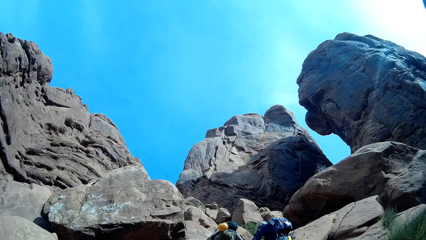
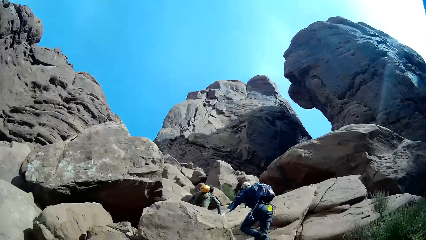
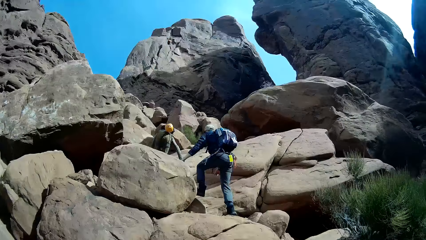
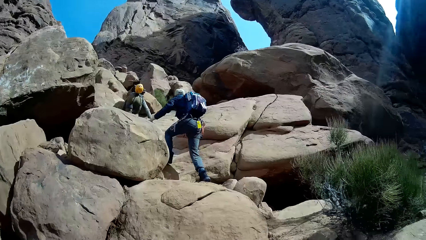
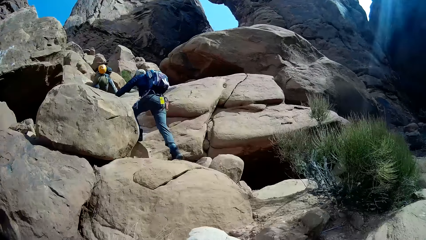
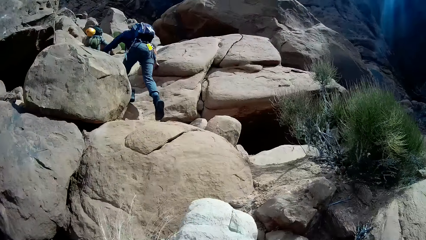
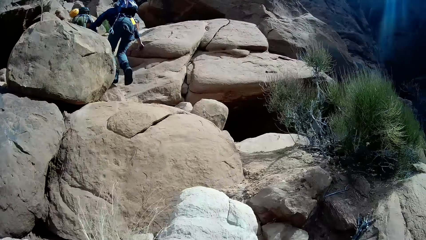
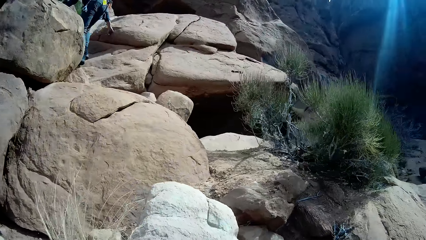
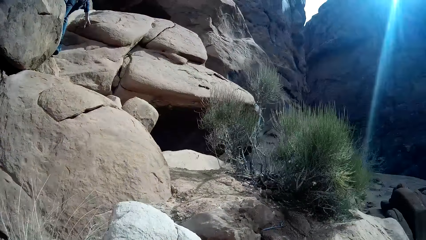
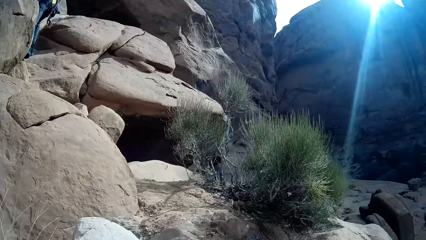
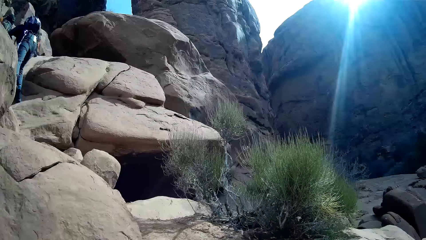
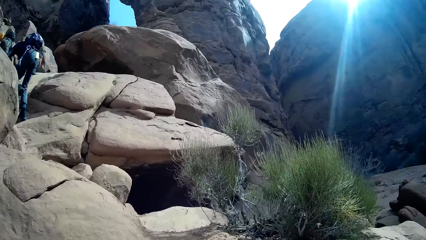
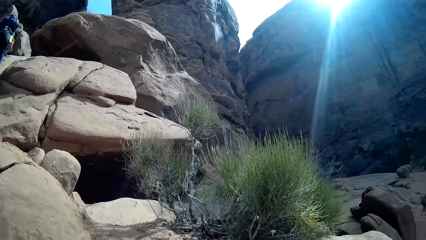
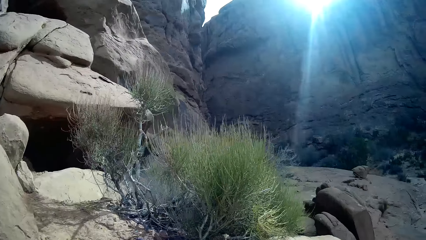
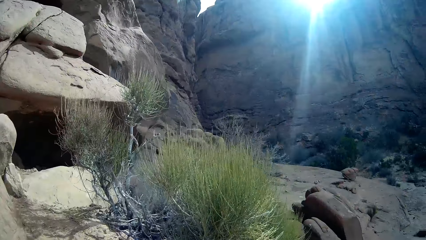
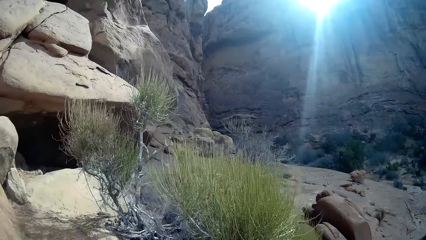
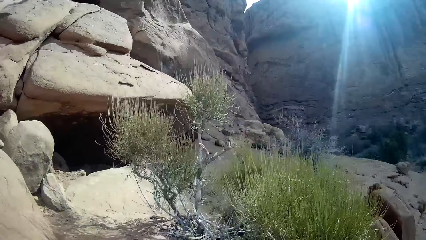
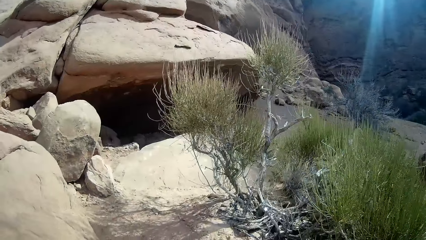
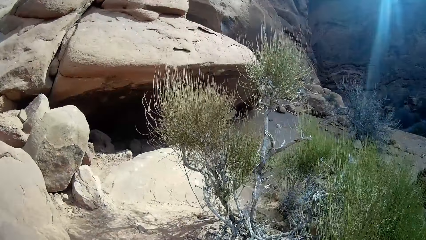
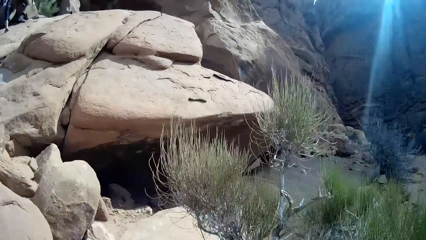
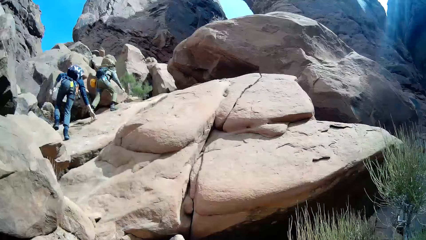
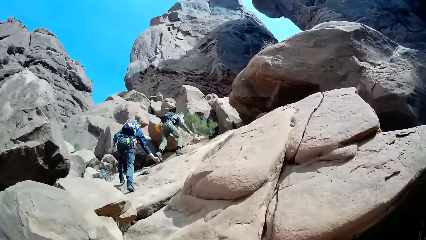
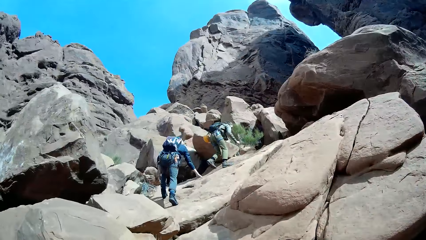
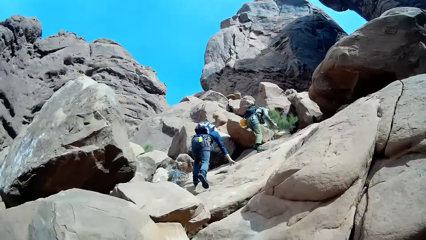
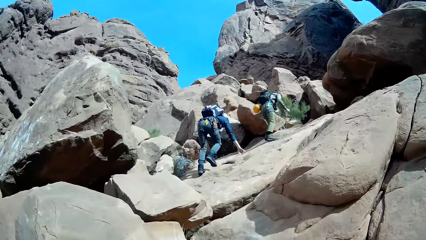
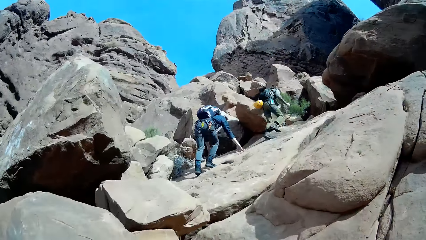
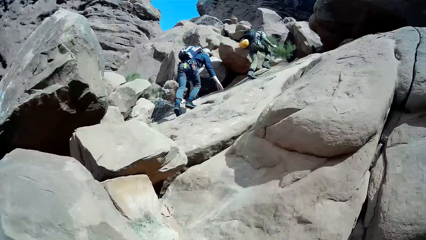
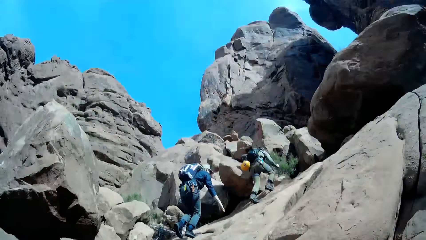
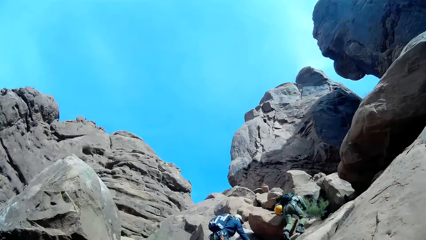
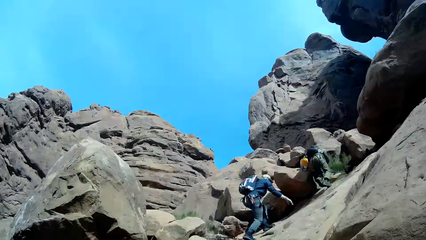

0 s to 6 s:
The camera wearer climbs the mountain with a man and another man. They walk on the rocks.

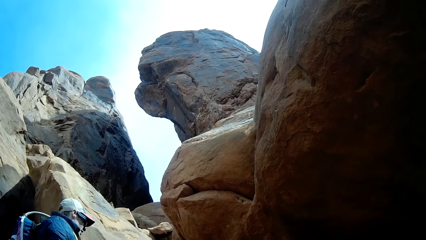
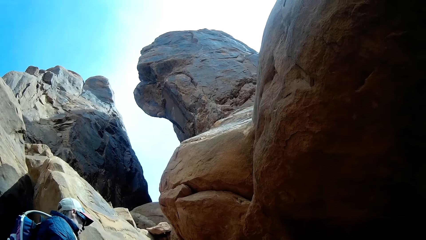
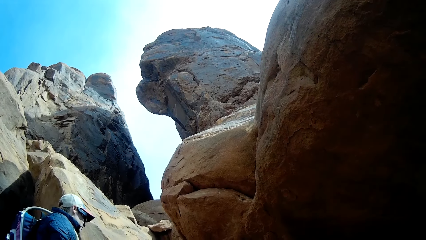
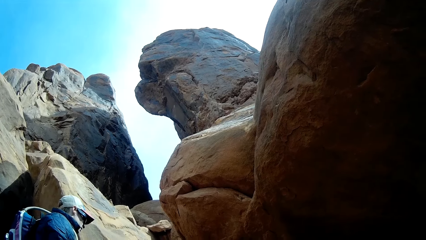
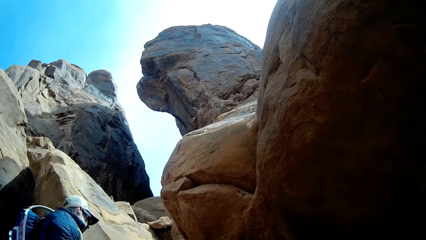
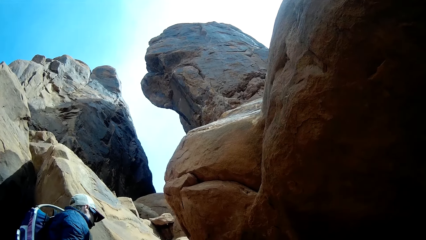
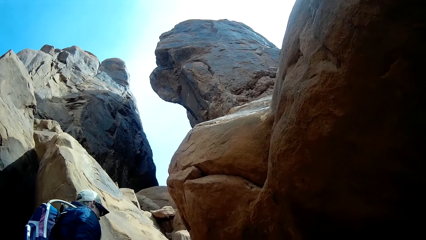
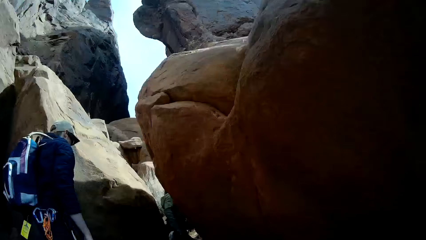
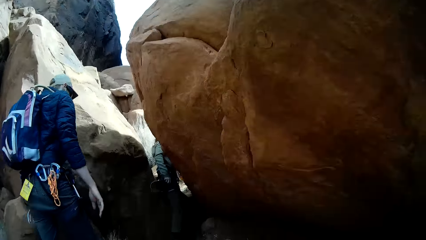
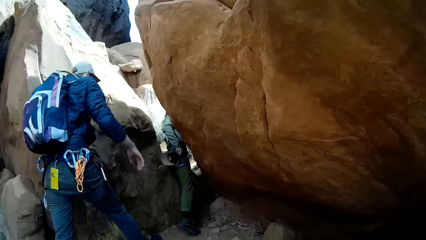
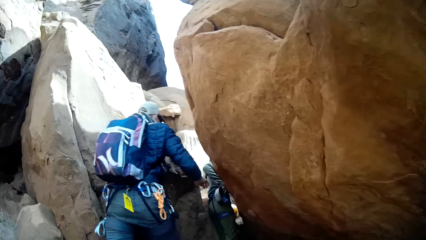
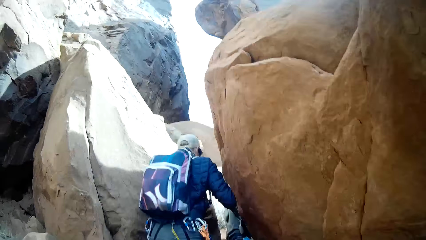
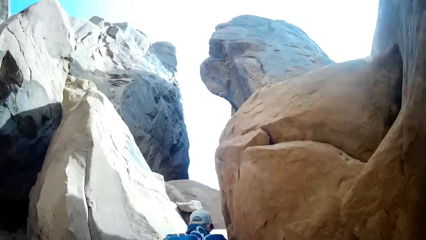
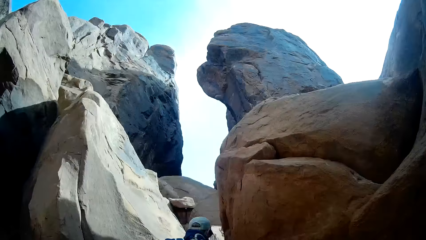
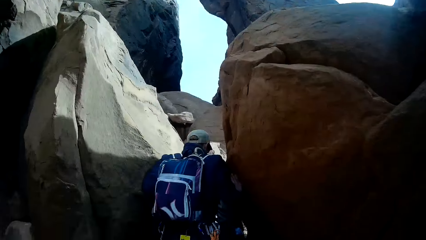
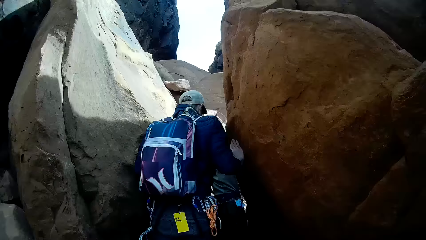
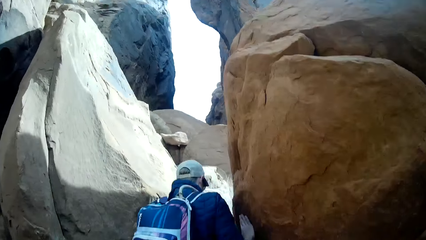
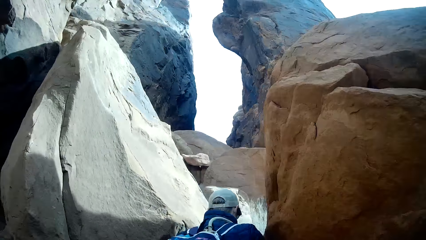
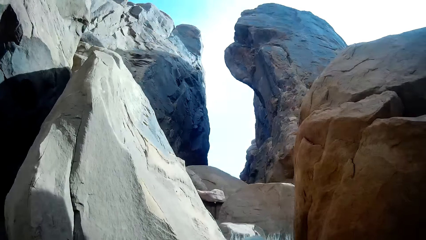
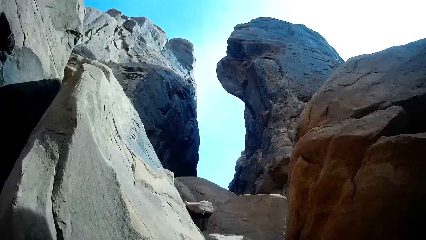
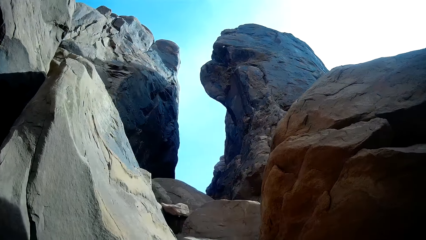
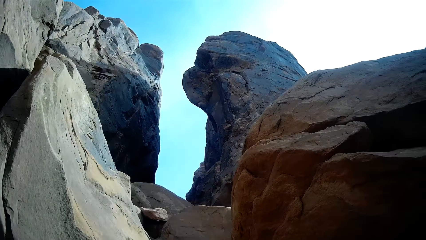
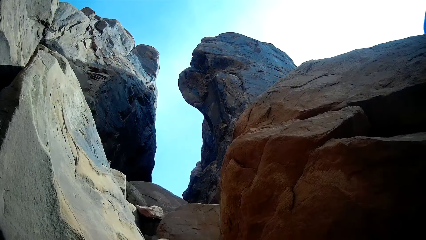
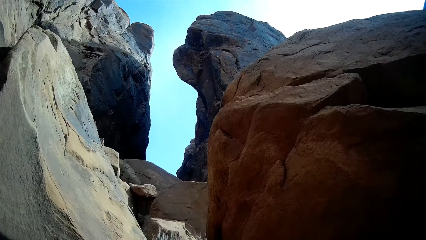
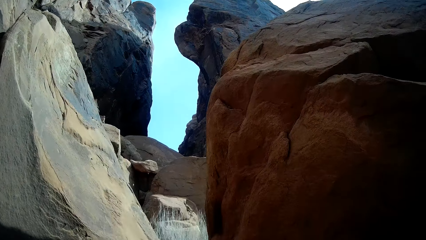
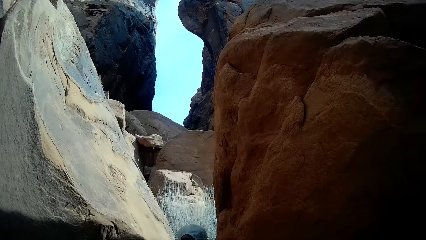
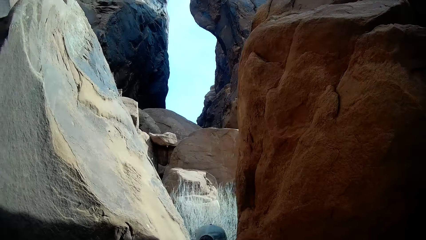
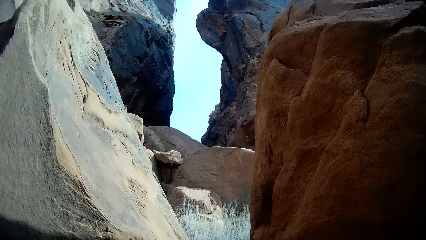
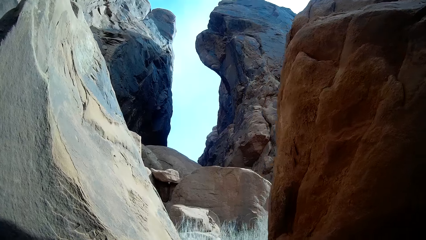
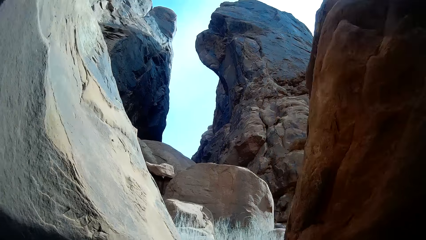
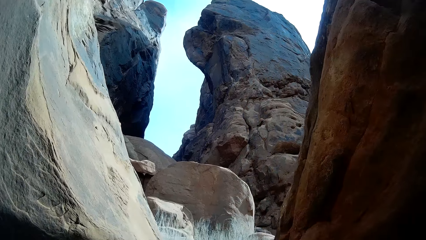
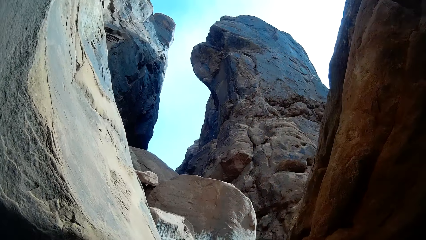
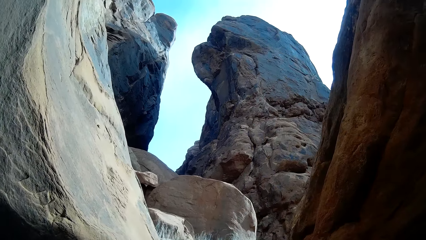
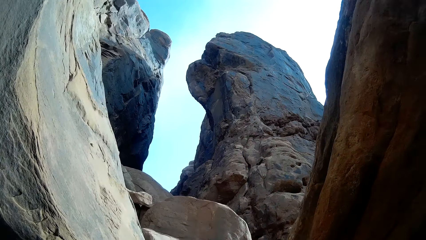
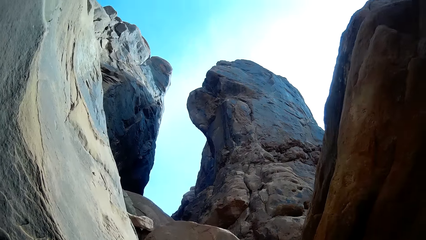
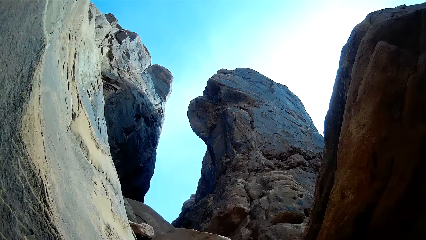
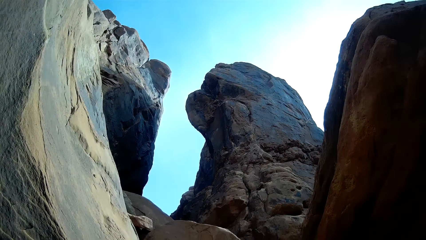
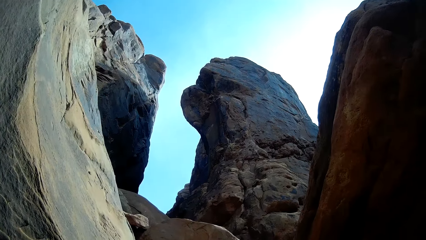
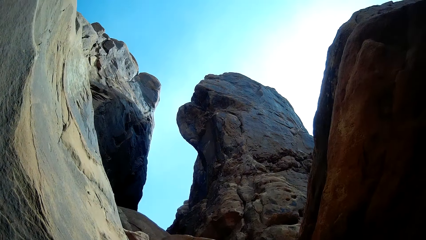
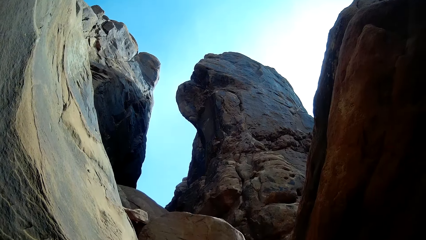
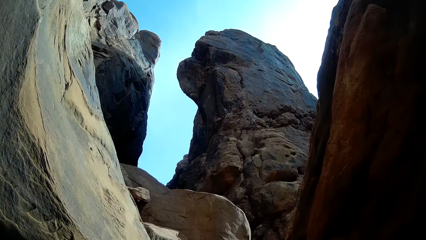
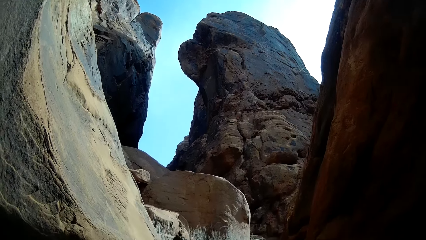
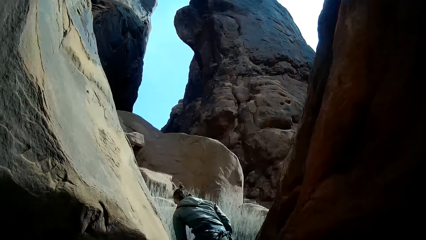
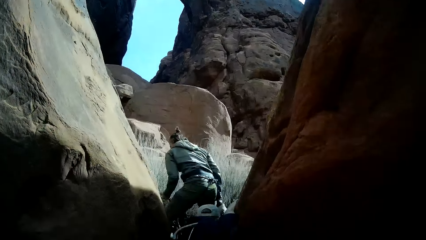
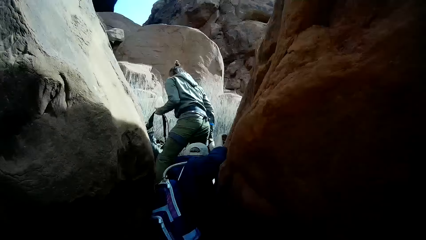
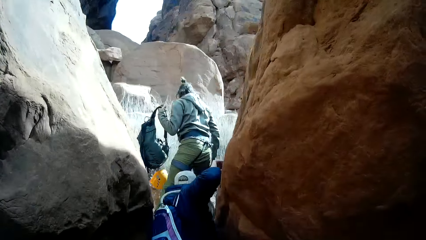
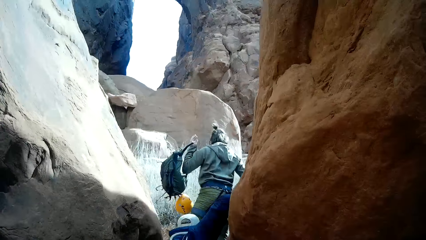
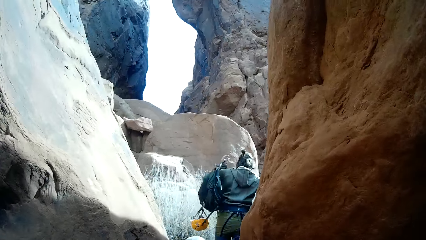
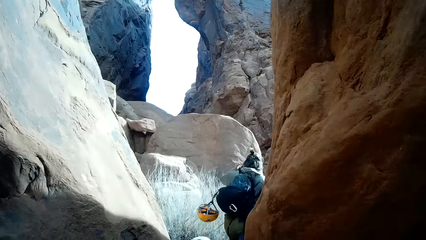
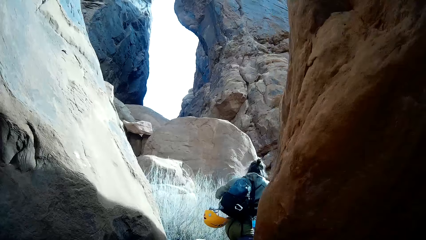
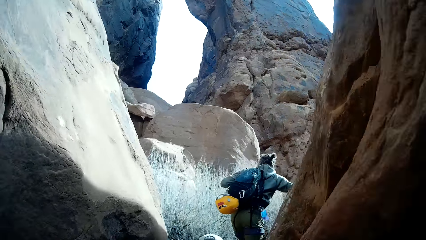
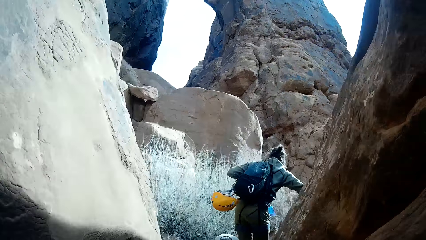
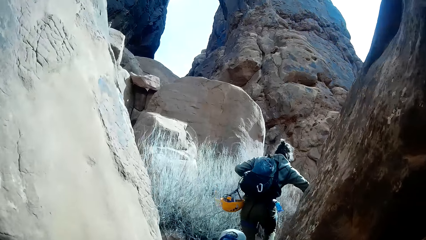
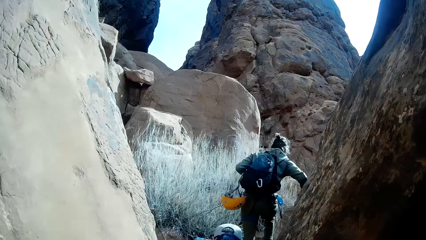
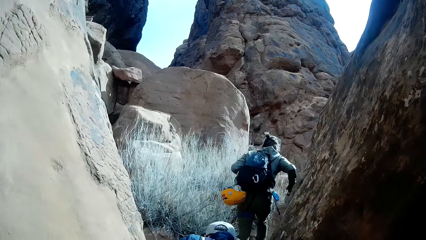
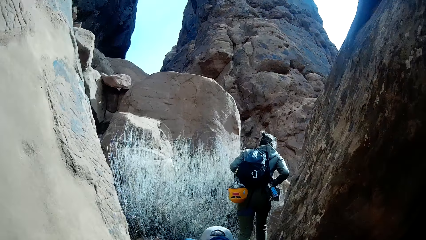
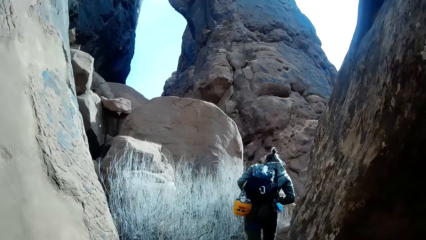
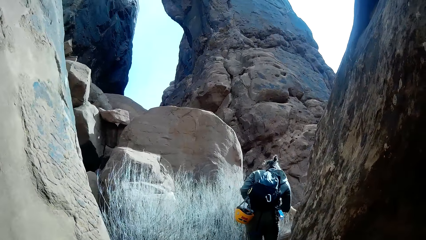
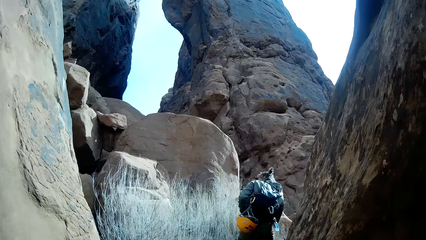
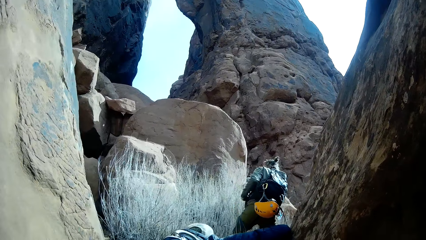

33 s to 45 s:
The camera wearer walks on a mountain path with the man and the other man.
